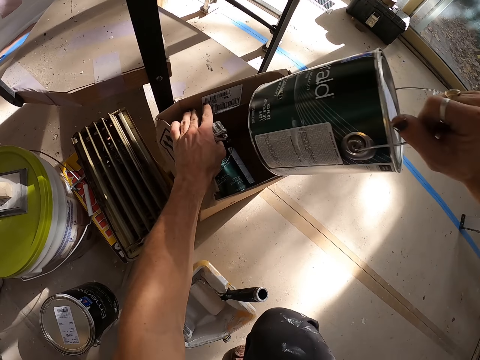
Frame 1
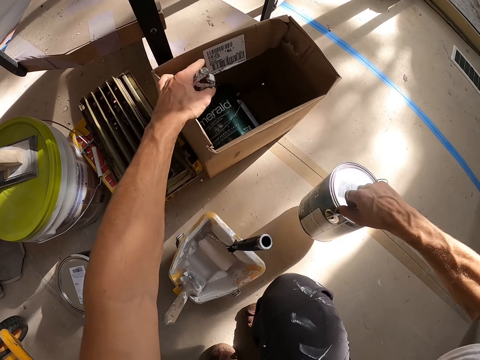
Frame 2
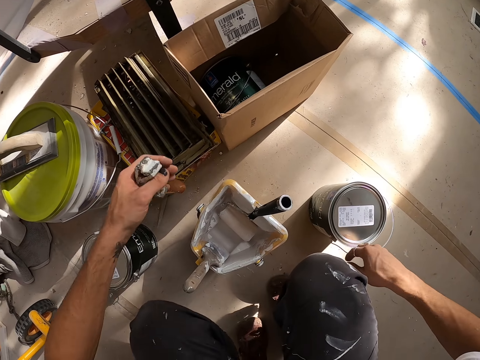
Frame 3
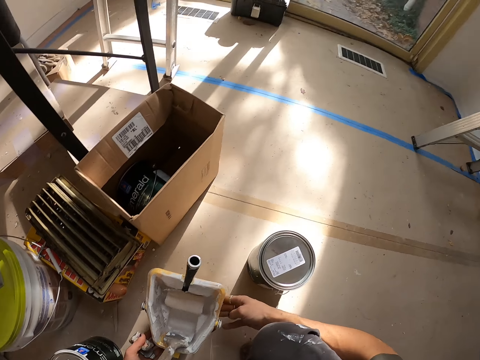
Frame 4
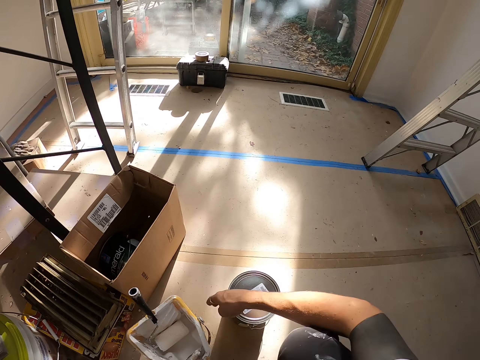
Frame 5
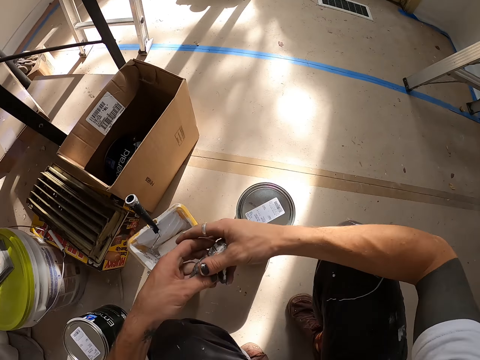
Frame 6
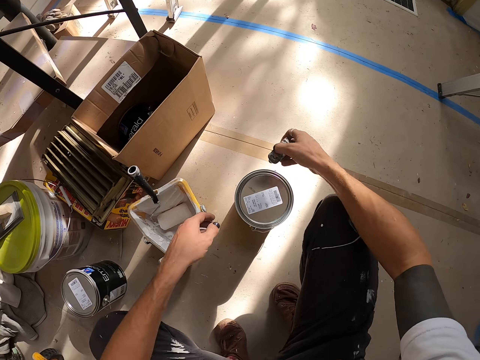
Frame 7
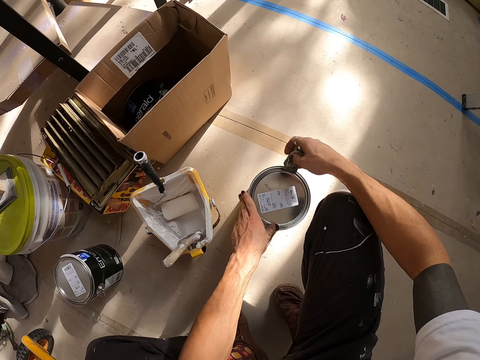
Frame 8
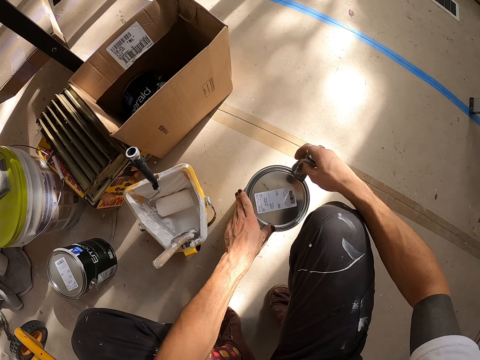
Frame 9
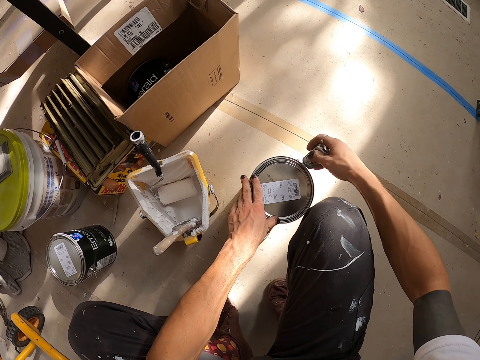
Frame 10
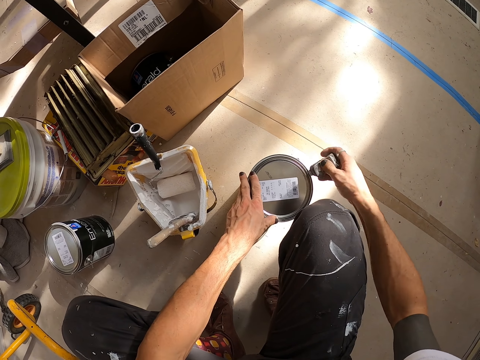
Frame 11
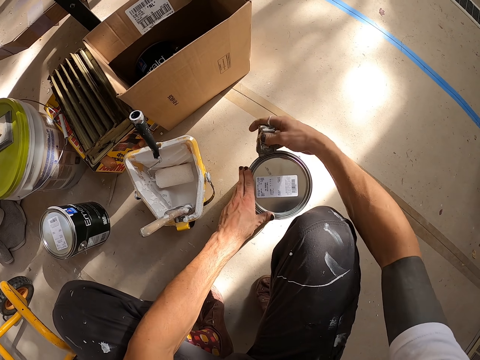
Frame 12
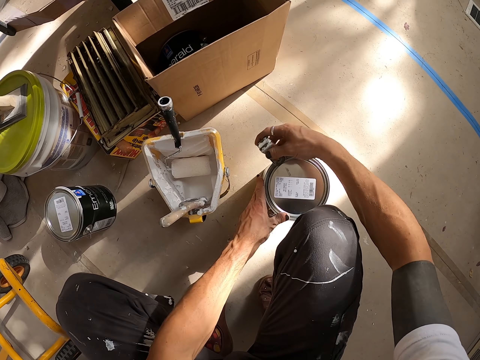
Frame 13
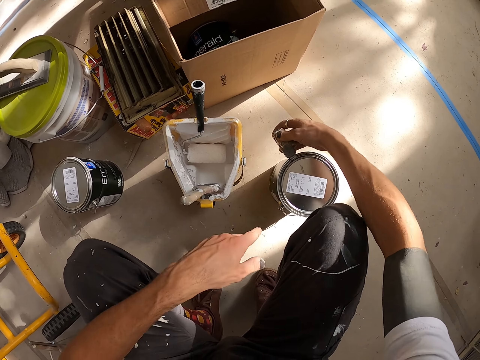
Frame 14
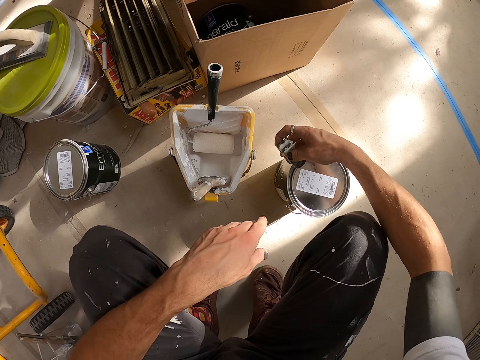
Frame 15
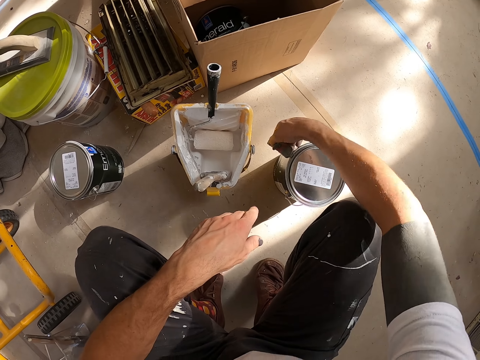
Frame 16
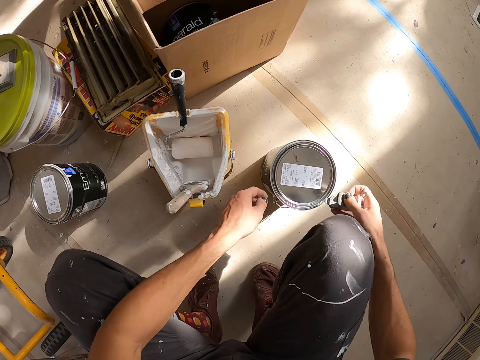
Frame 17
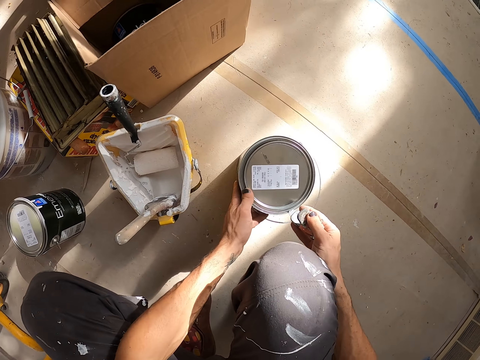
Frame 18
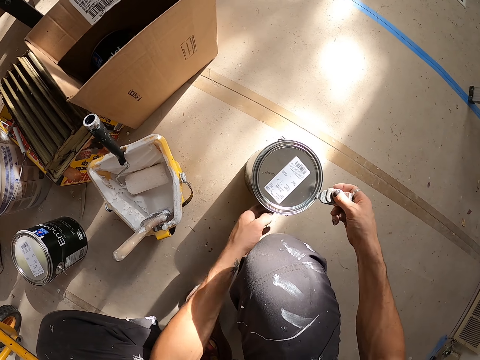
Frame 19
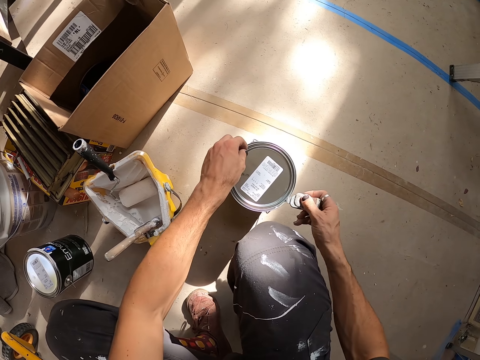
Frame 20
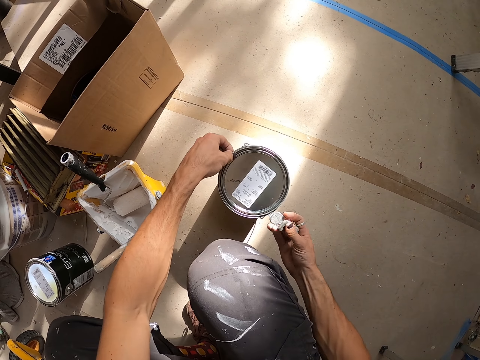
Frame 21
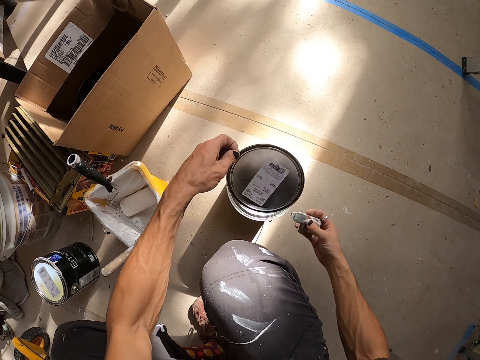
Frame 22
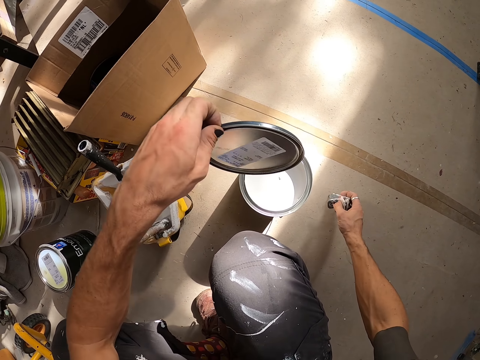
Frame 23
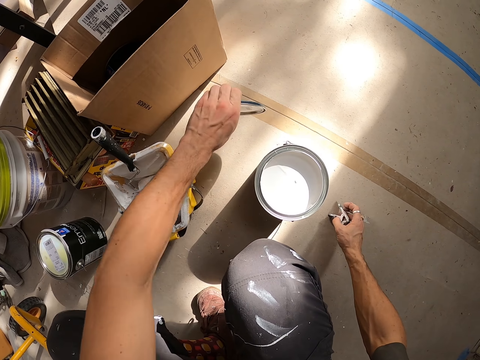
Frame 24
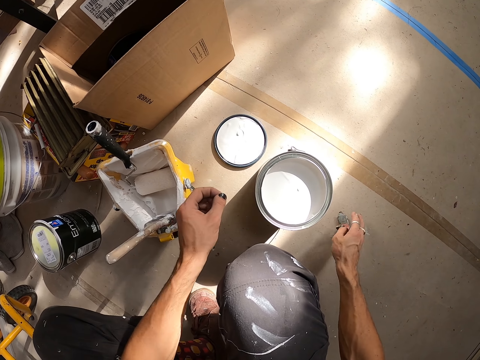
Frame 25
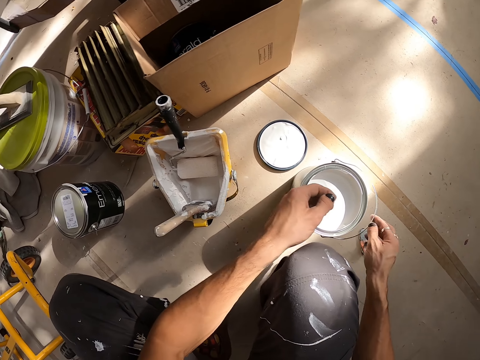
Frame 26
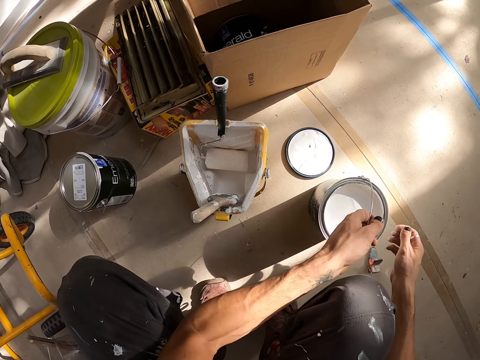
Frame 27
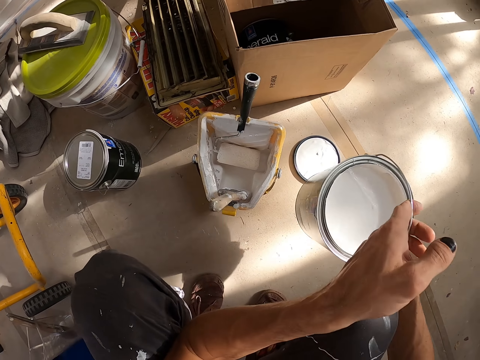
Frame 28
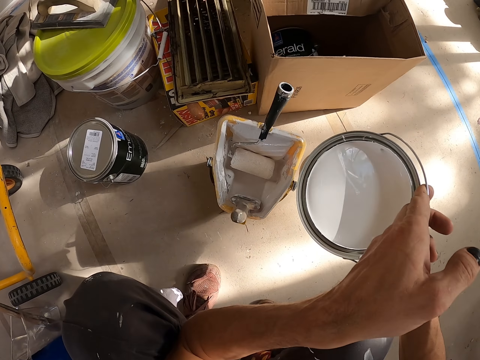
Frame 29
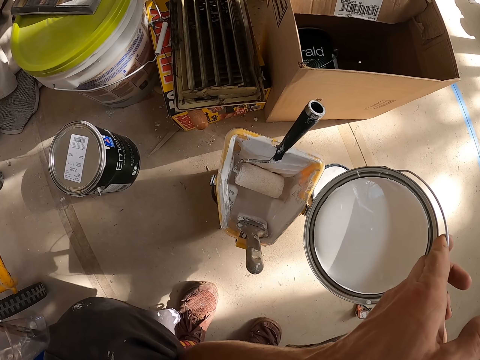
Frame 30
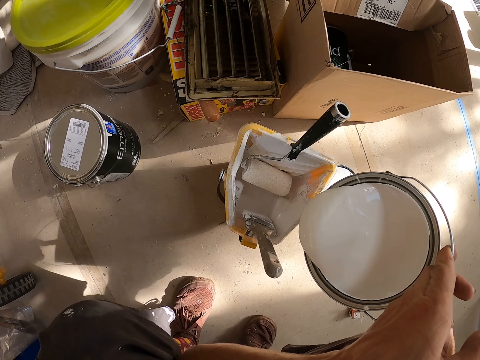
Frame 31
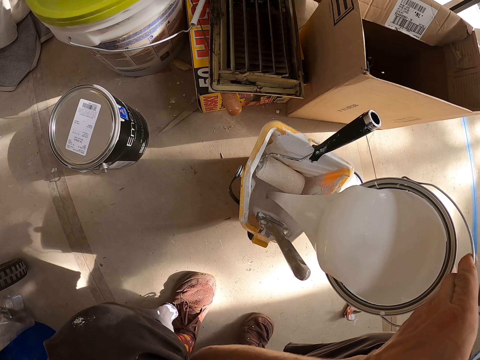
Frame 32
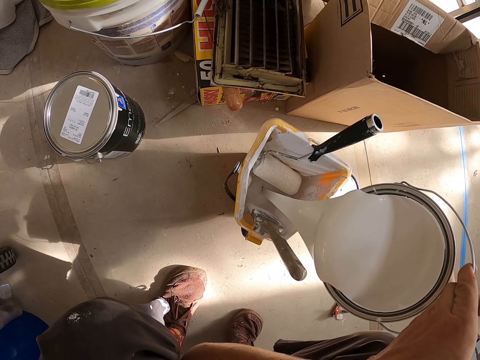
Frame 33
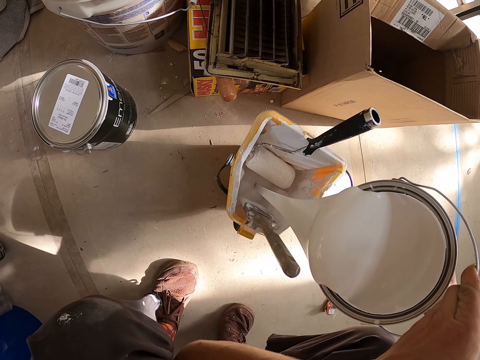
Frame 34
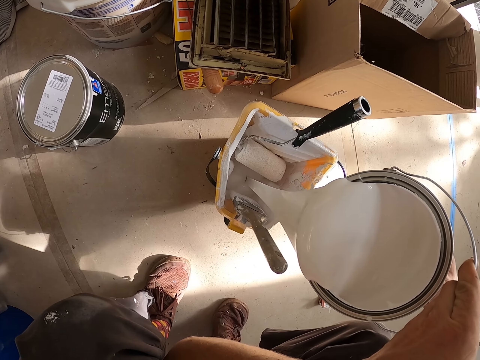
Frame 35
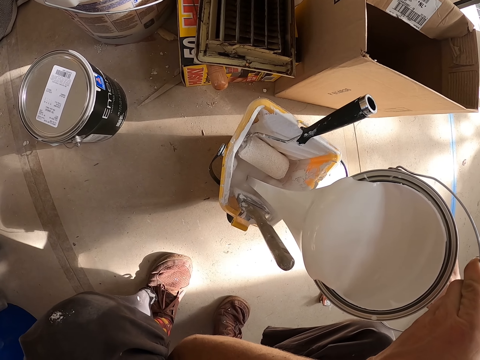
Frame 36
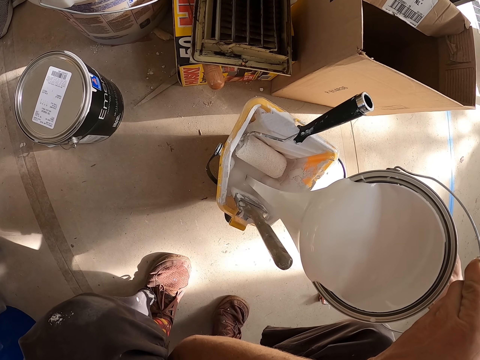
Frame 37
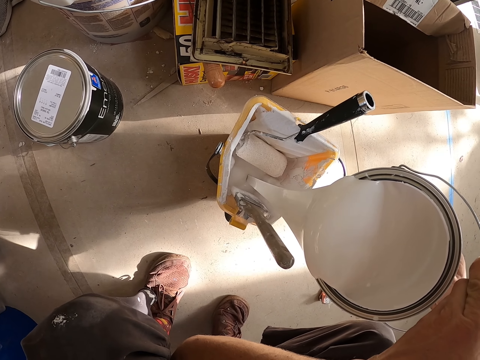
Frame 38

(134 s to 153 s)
The camera wearer drops the paint to the ground. They move a roller tray. They open the lid of the container with something. They drop the lid down. They pour the paint into the roller tray.

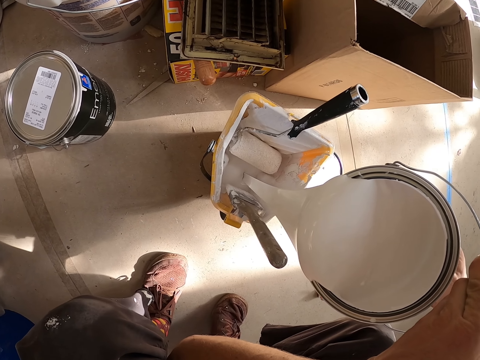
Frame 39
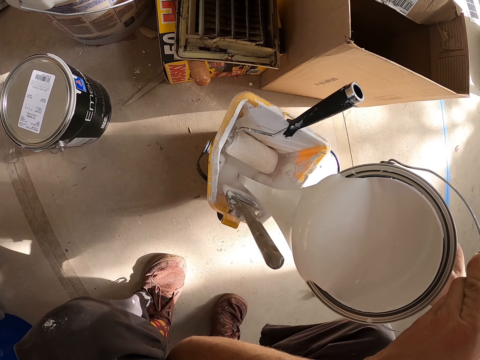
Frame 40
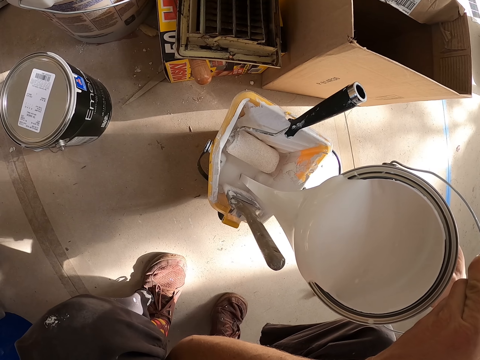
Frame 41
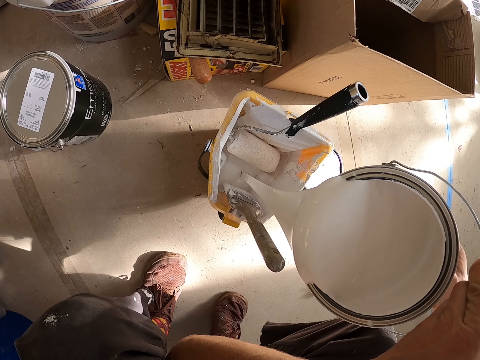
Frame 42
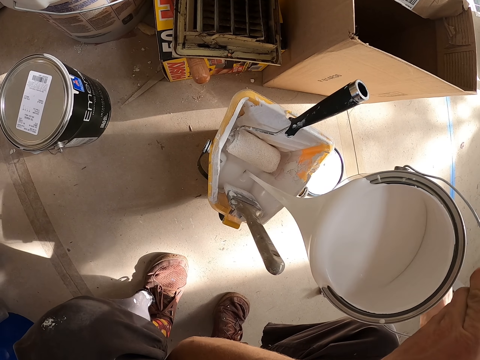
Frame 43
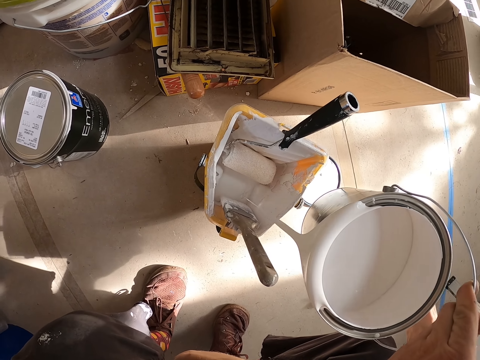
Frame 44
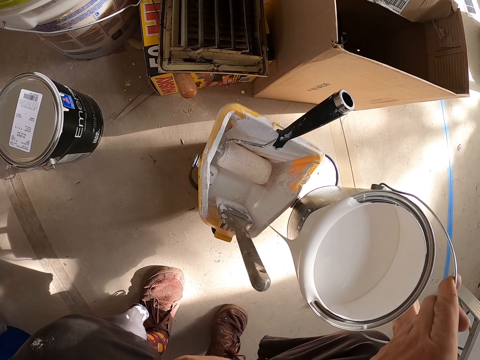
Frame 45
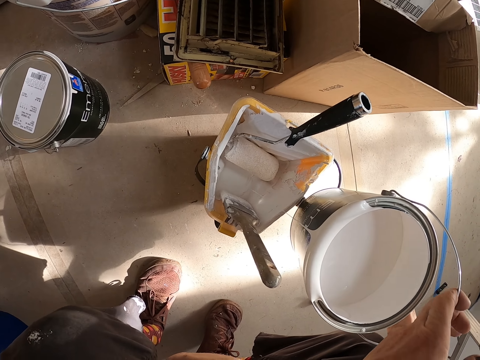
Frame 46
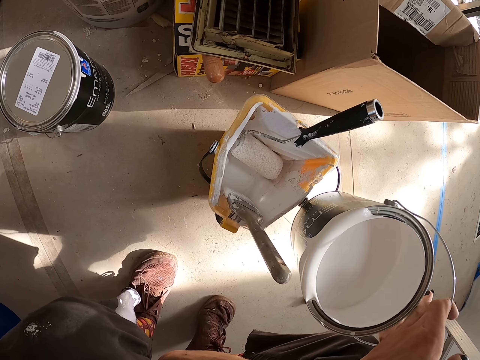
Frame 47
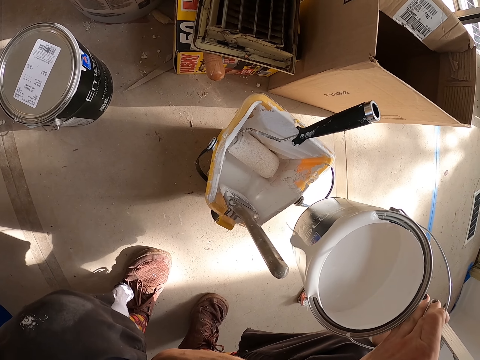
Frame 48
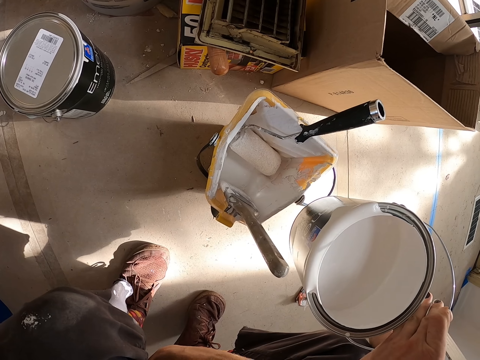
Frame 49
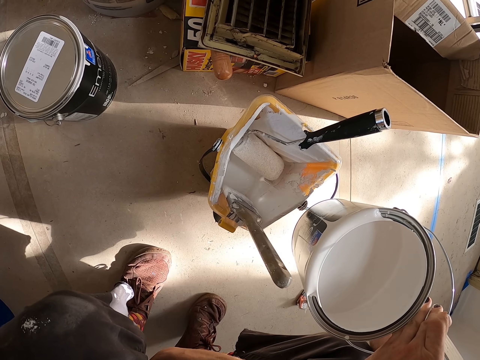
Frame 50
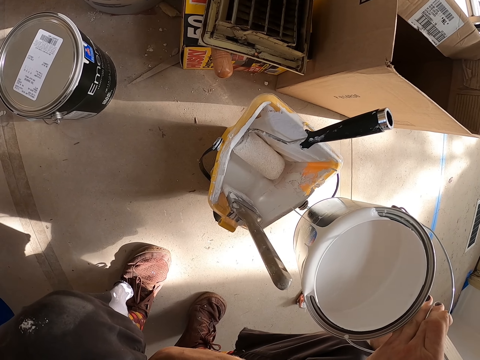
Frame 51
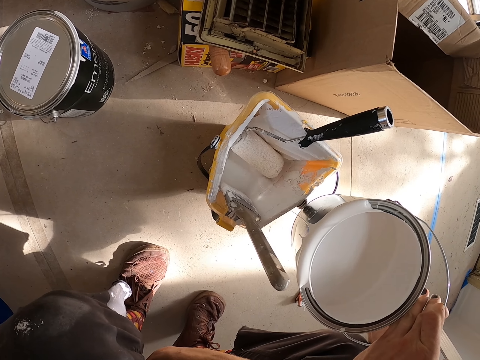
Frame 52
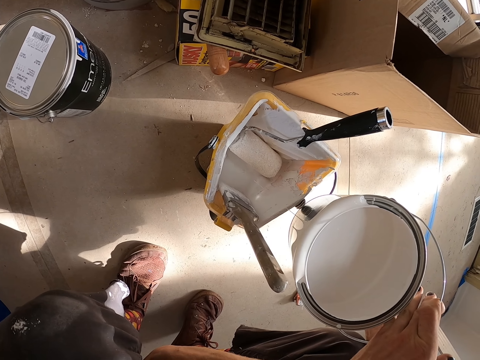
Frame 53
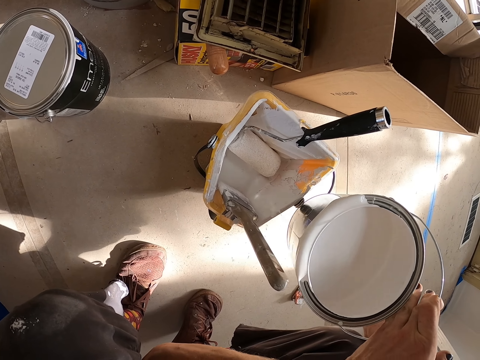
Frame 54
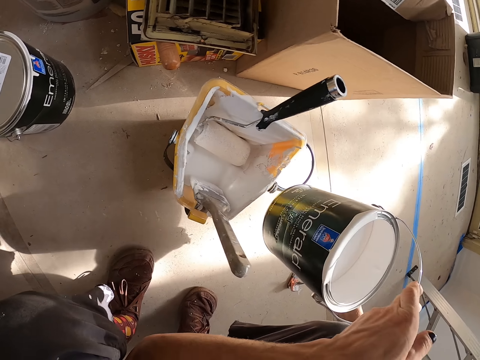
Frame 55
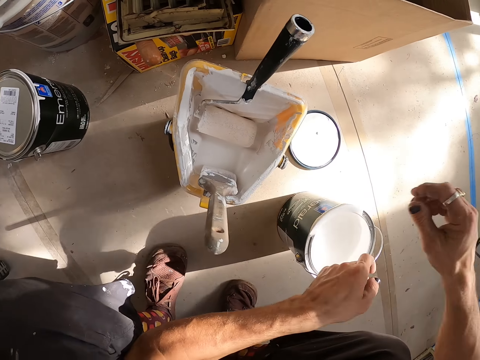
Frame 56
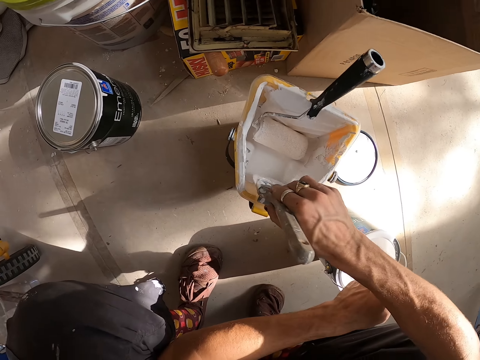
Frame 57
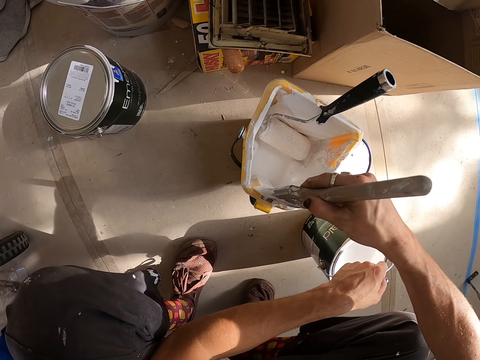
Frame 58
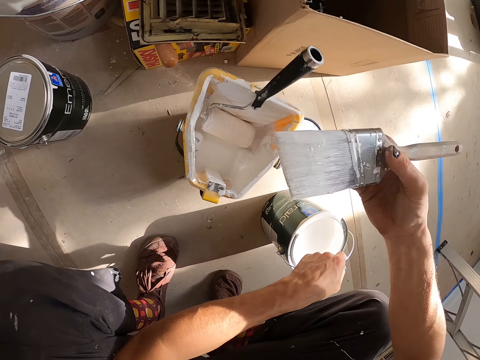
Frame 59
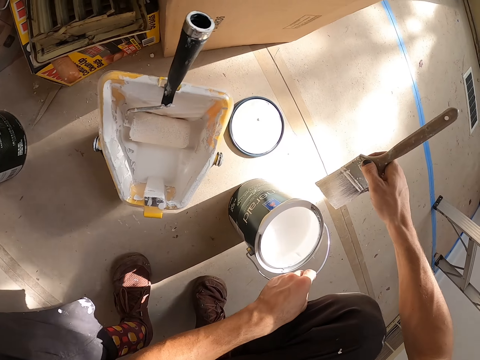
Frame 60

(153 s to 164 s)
The camera wearer takes a paint brush.
